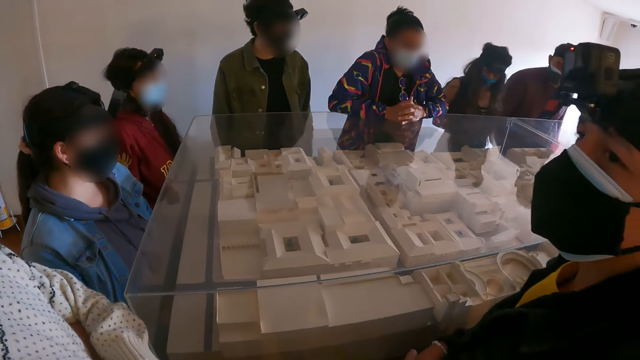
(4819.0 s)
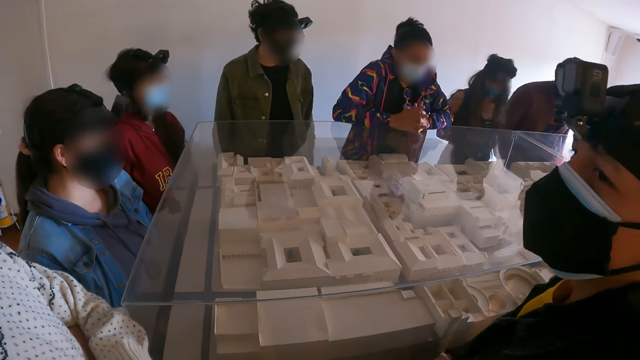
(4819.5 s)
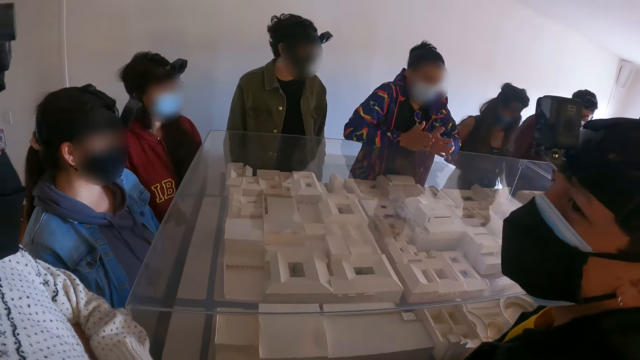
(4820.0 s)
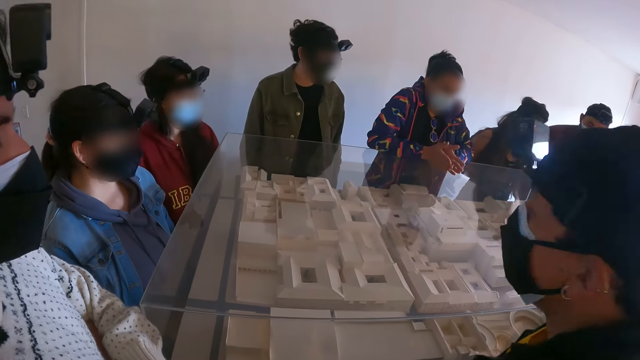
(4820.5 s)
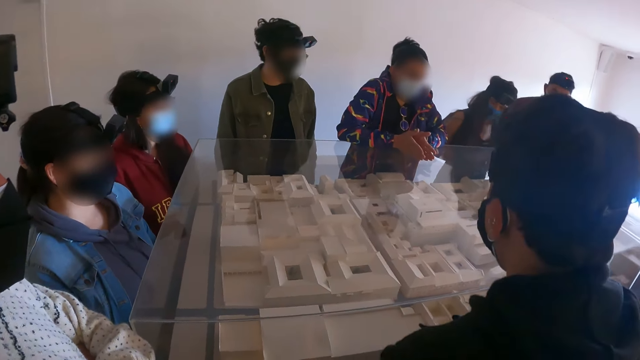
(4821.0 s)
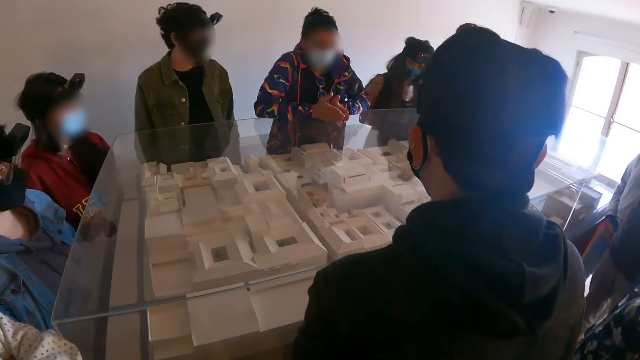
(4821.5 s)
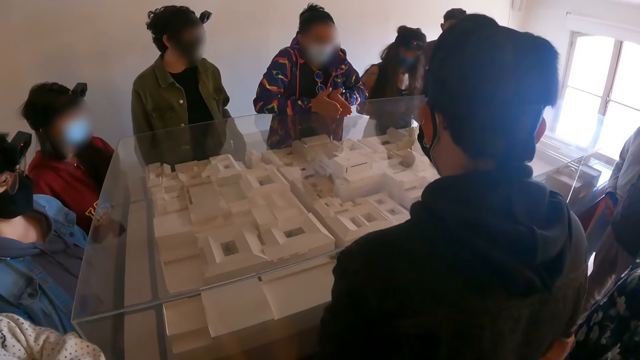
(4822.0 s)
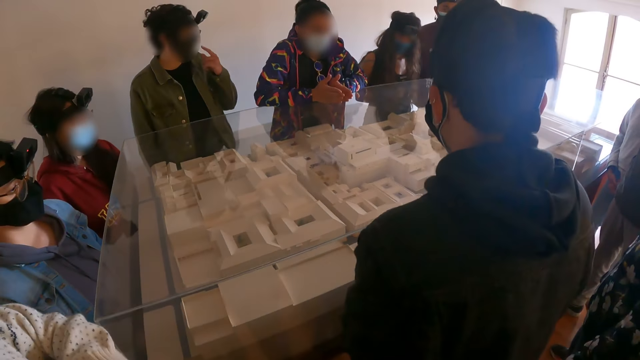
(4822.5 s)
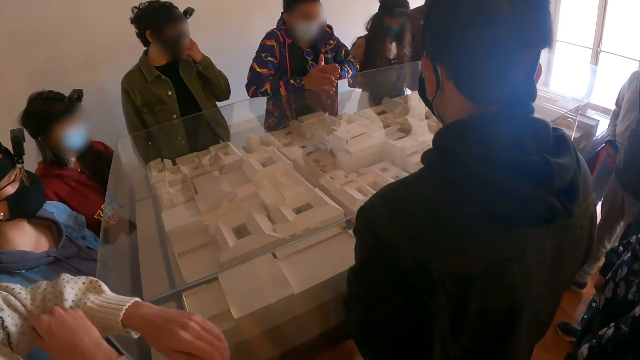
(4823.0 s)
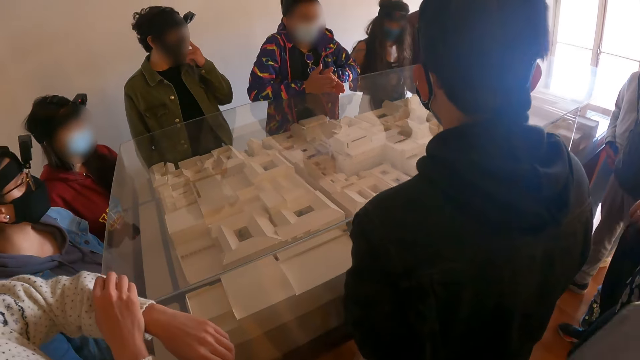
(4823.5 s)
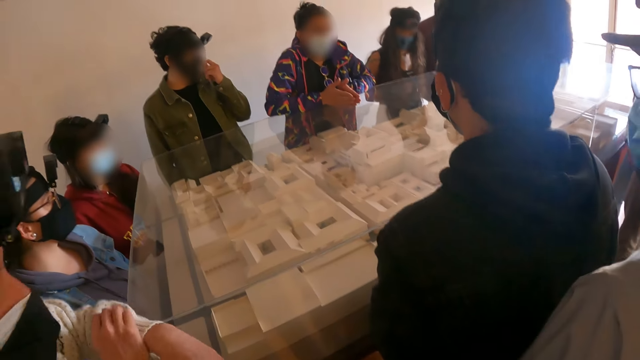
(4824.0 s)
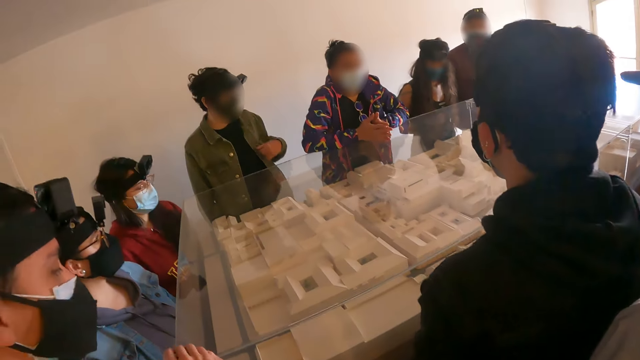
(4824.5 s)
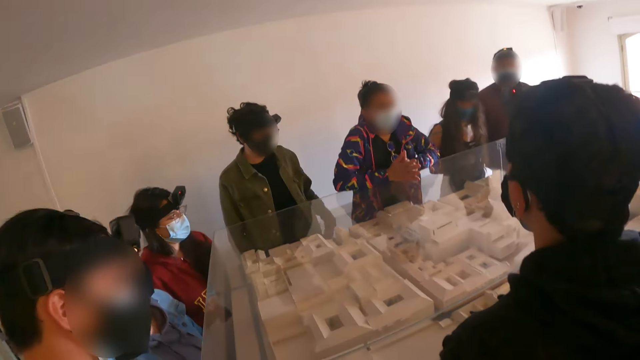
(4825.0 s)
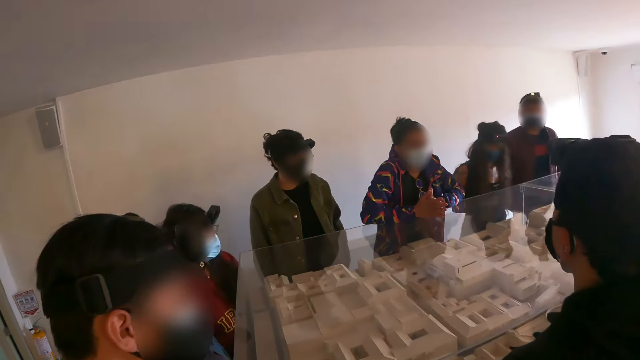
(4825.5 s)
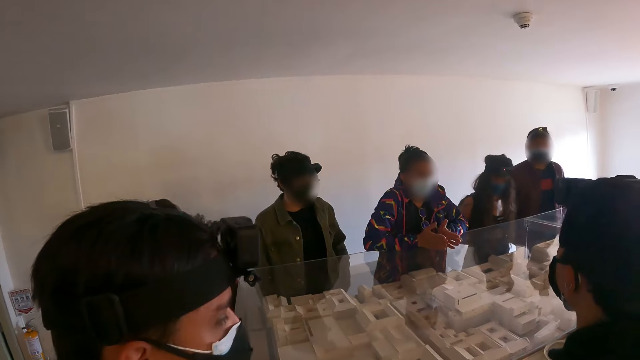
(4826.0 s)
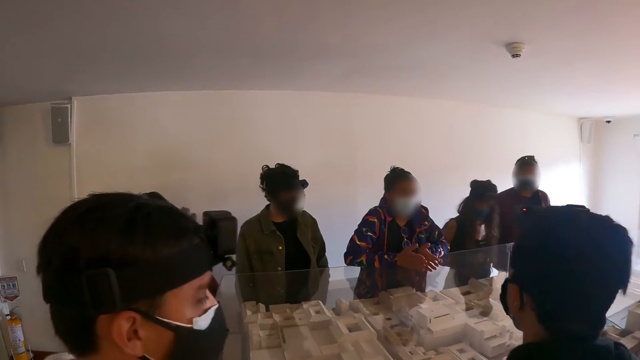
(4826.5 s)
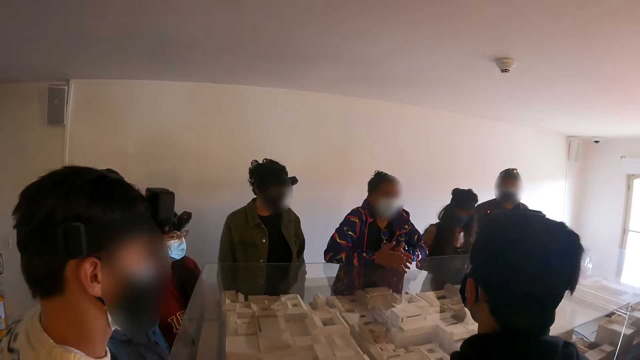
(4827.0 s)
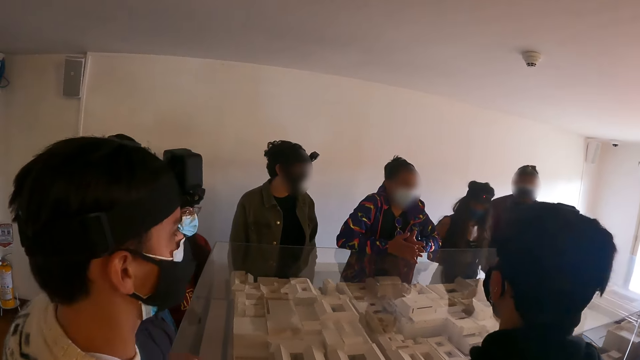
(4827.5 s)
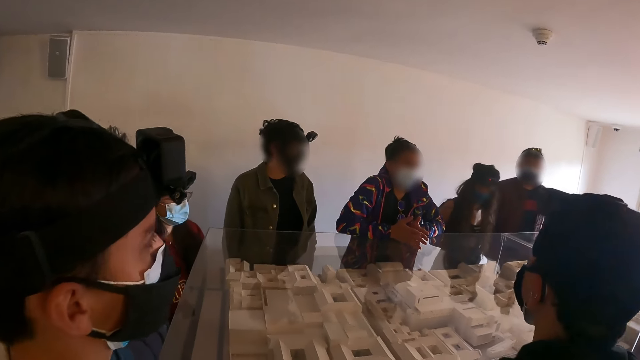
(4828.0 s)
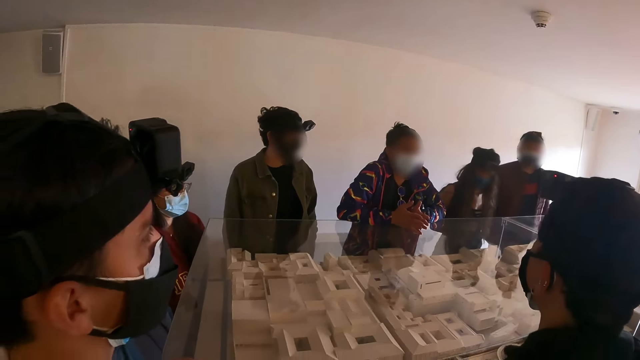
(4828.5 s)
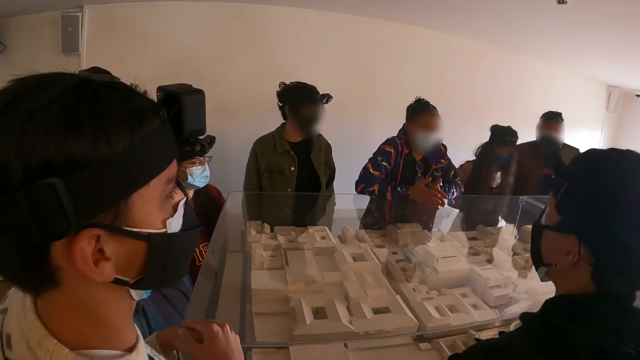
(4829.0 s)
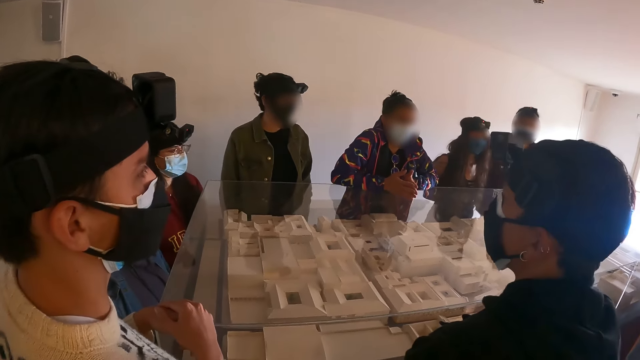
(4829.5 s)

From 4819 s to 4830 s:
A woman does a hand gesture. The woman talks.

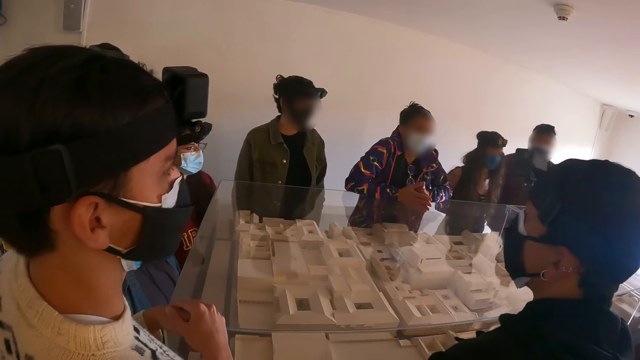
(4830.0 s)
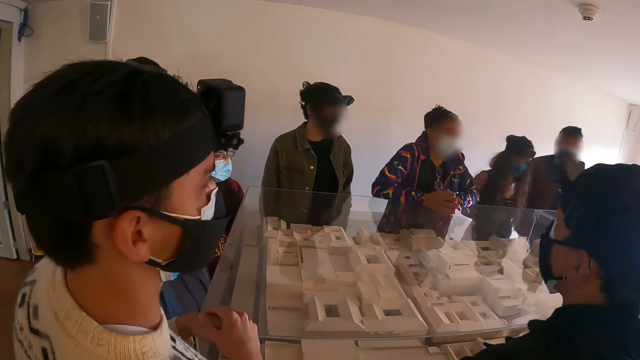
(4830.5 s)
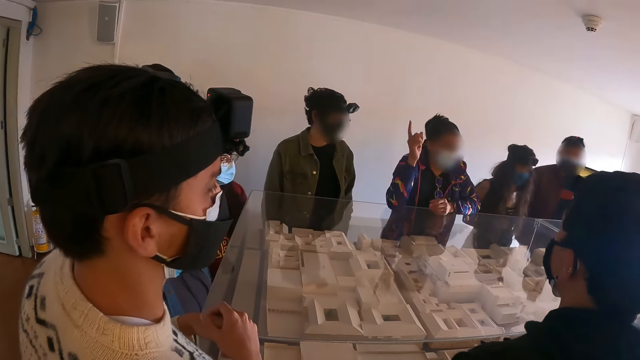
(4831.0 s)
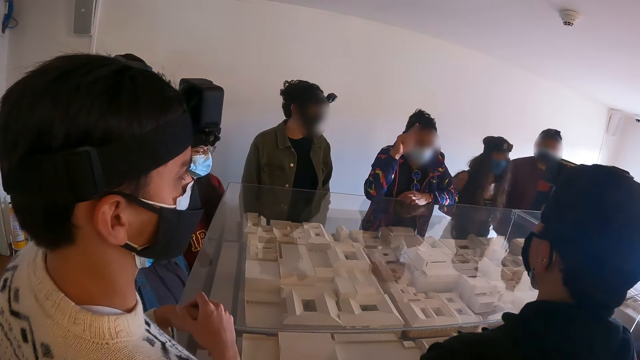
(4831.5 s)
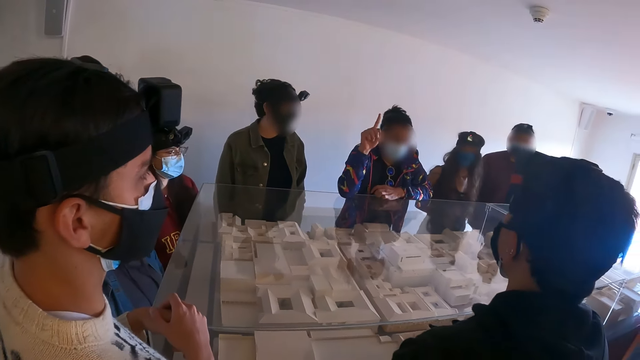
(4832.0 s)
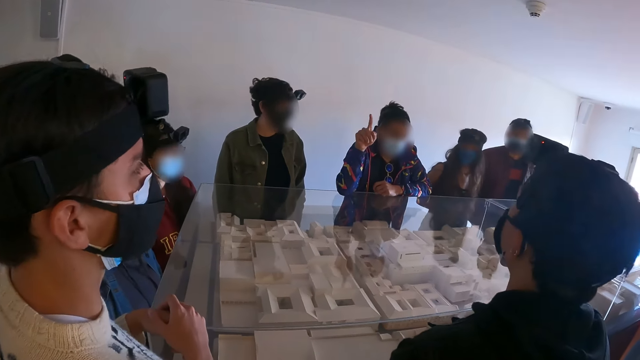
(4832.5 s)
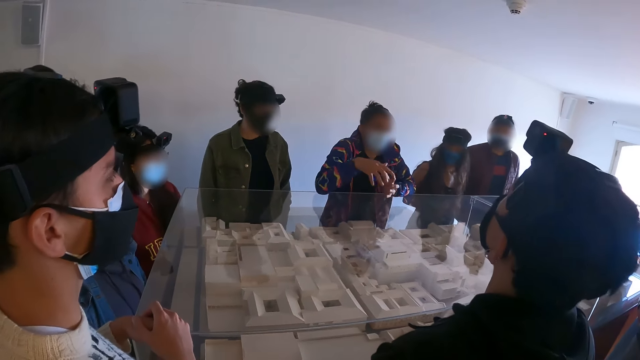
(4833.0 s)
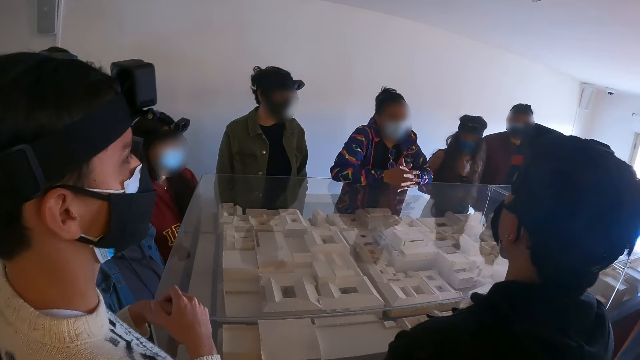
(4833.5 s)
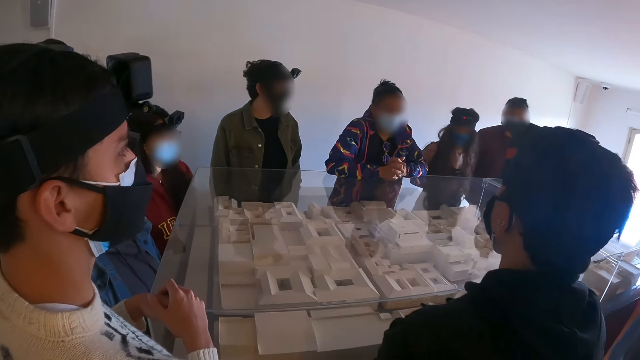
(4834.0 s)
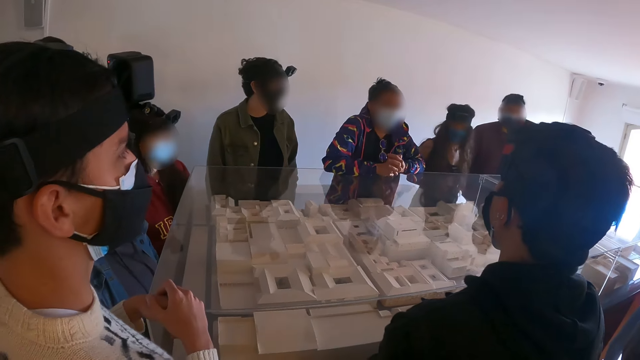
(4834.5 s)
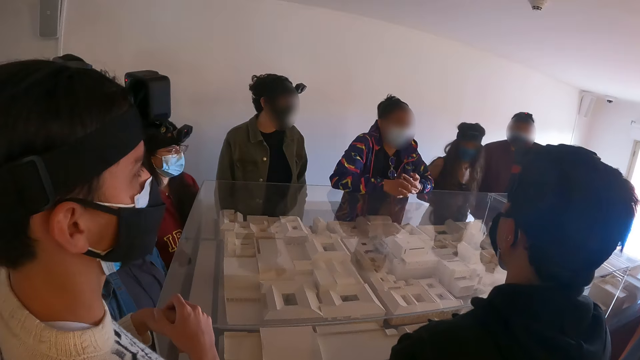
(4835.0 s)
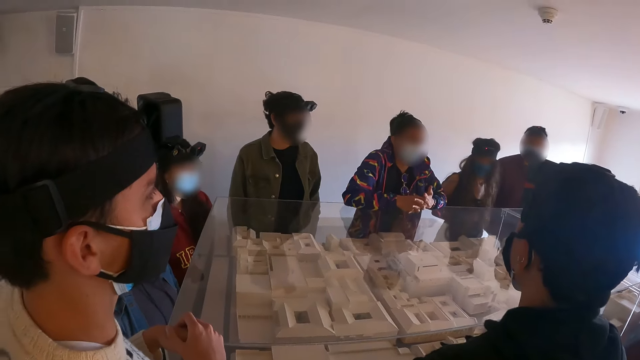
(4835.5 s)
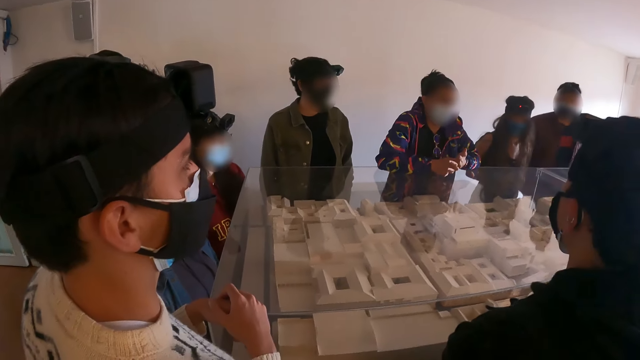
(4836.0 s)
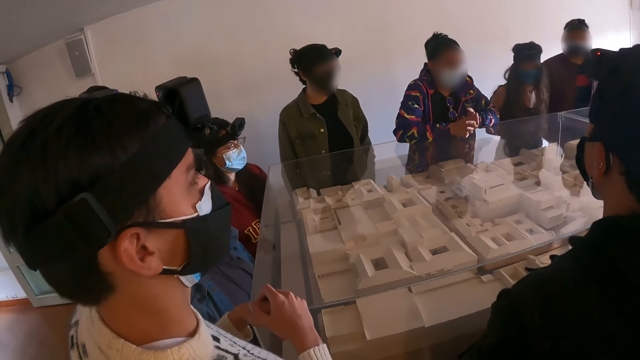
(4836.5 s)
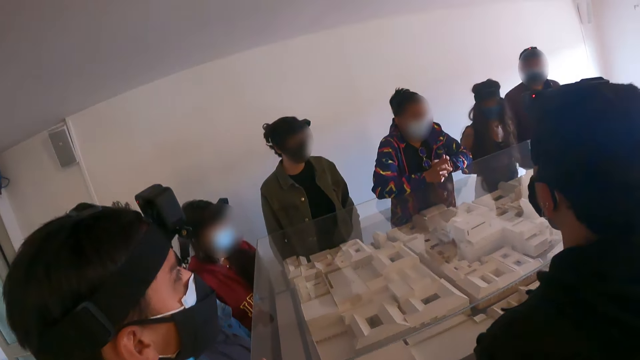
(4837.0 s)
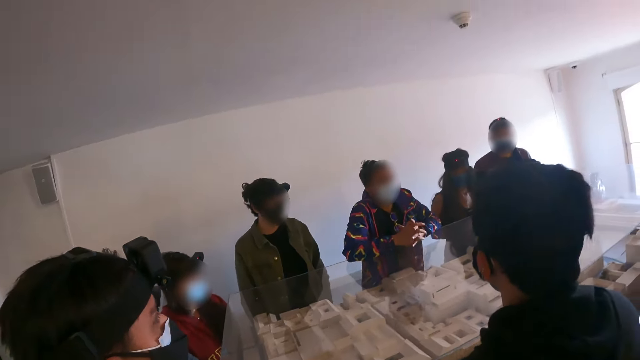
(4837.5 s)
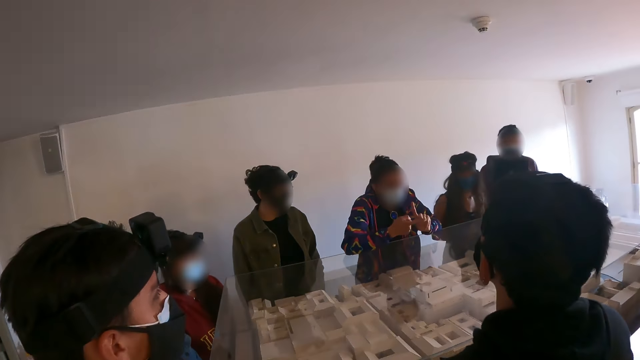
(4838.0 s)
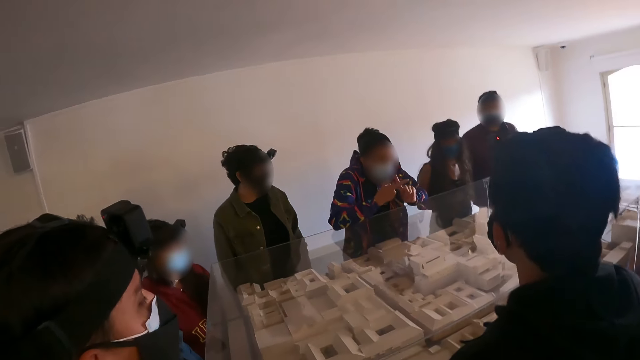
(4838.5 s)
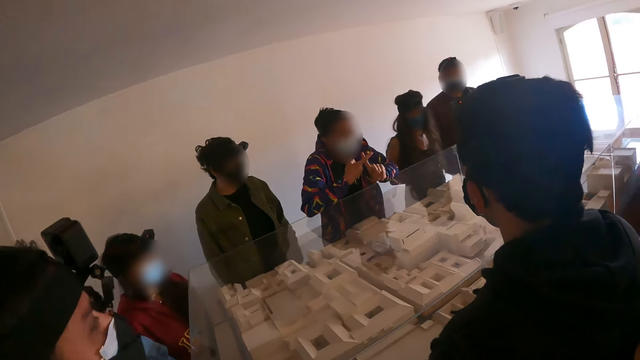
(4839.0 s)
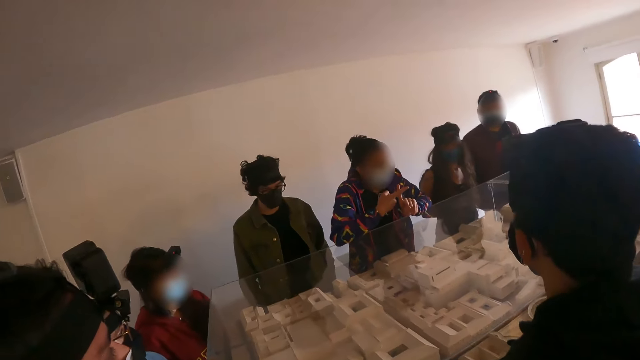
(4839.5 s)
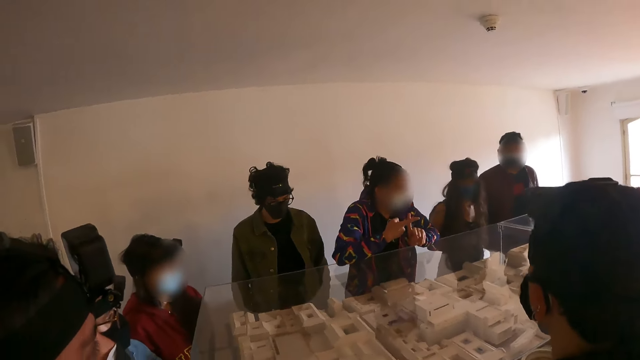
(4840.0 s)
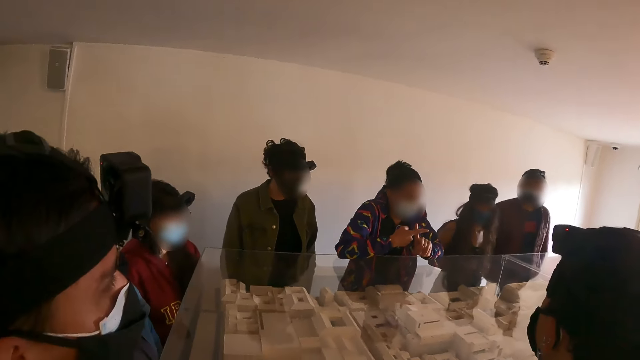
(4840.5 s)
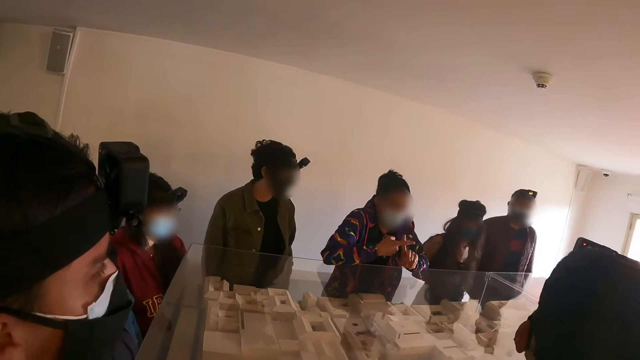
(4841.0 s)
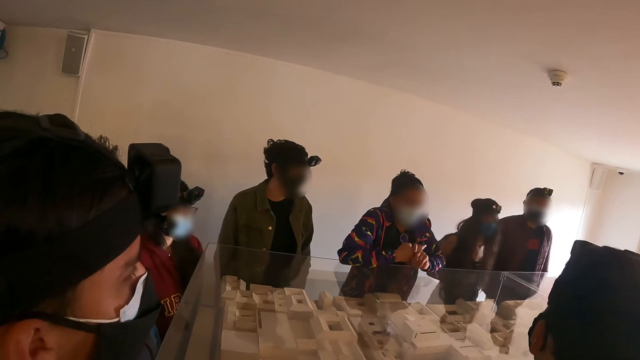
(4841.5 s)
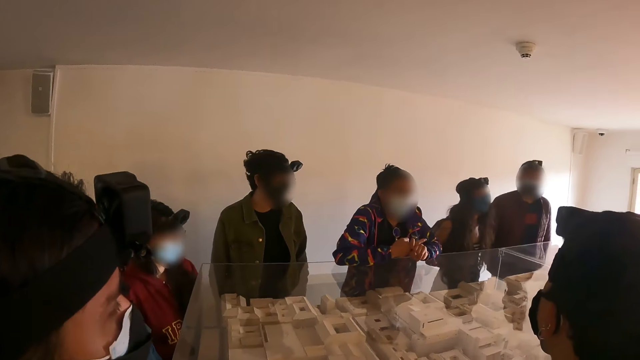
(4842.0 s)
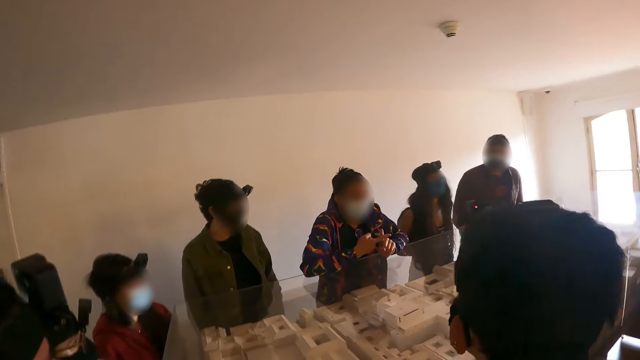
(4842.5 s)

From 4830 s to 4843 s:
A woman raises the hand. The camera wearer looks around the house. The woman does a hand gesture.
